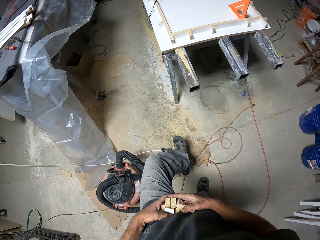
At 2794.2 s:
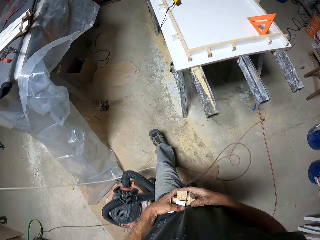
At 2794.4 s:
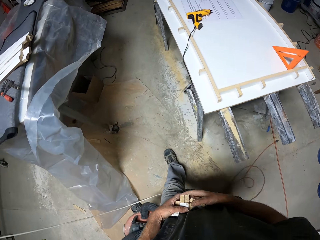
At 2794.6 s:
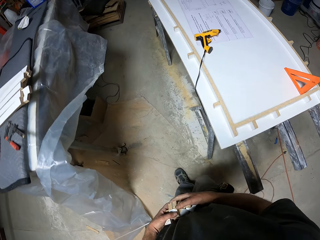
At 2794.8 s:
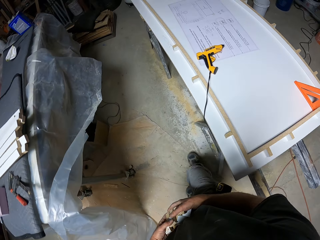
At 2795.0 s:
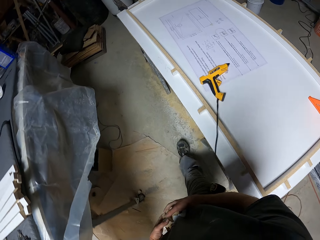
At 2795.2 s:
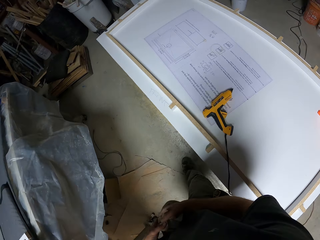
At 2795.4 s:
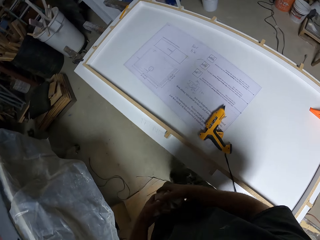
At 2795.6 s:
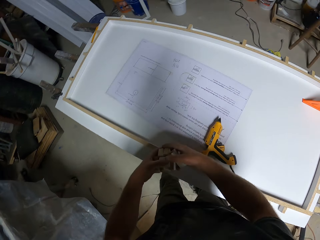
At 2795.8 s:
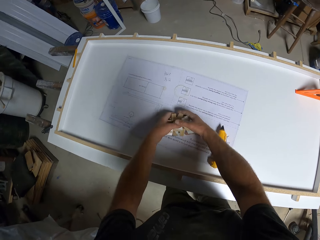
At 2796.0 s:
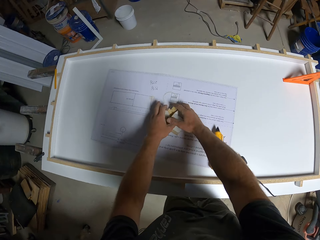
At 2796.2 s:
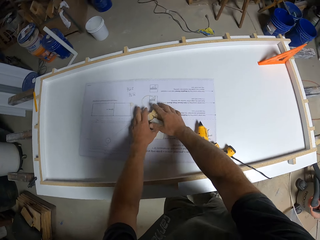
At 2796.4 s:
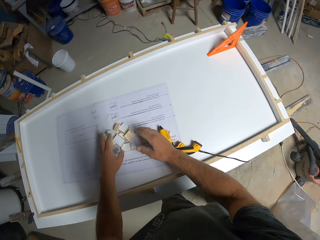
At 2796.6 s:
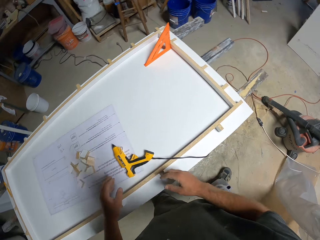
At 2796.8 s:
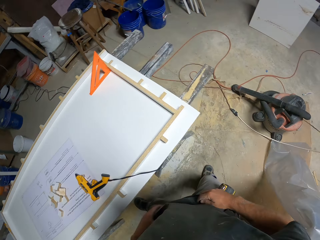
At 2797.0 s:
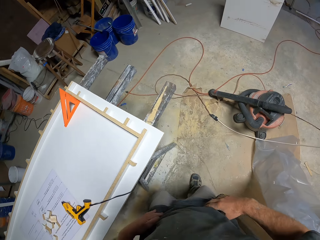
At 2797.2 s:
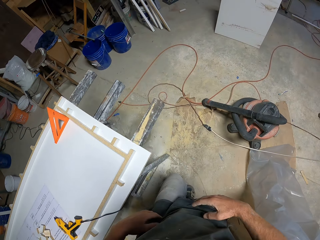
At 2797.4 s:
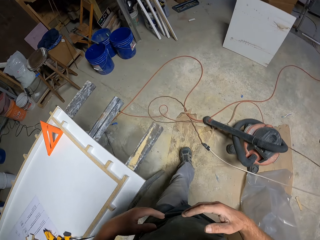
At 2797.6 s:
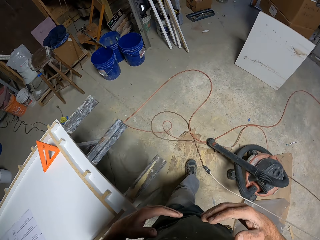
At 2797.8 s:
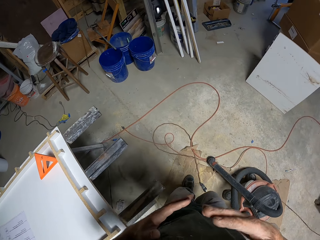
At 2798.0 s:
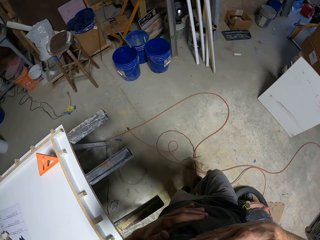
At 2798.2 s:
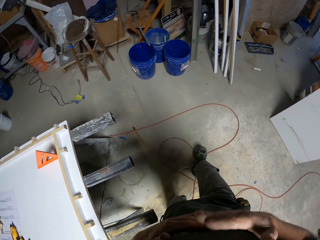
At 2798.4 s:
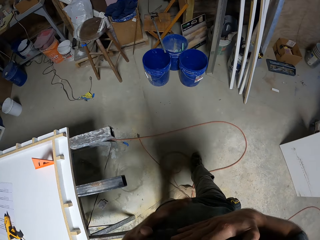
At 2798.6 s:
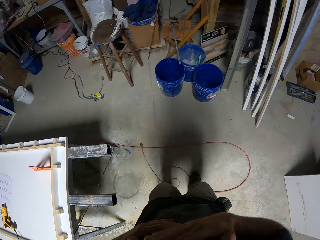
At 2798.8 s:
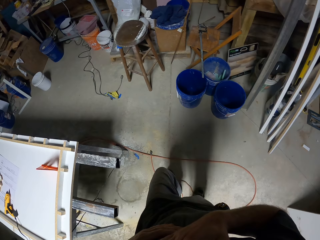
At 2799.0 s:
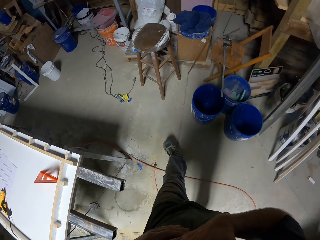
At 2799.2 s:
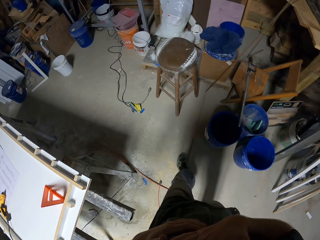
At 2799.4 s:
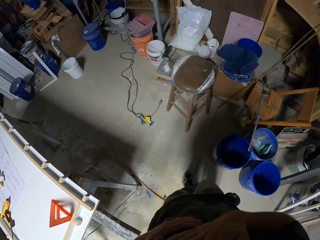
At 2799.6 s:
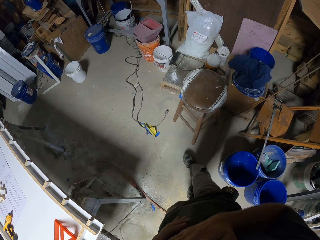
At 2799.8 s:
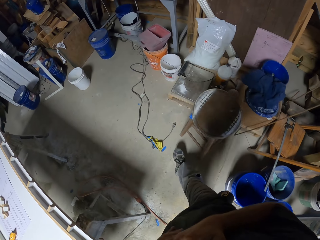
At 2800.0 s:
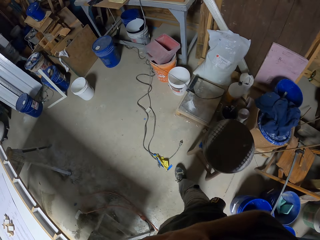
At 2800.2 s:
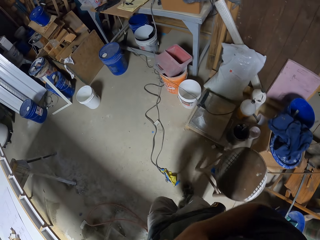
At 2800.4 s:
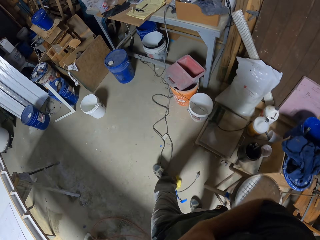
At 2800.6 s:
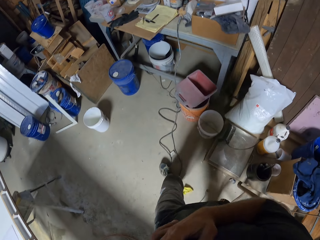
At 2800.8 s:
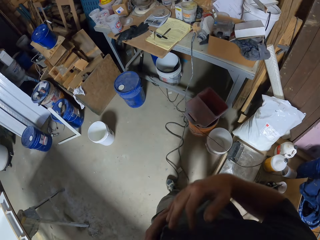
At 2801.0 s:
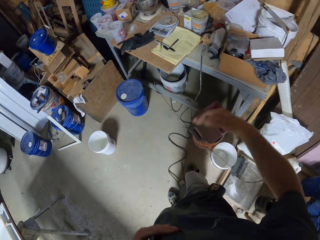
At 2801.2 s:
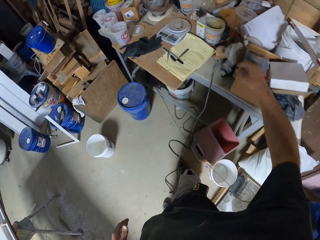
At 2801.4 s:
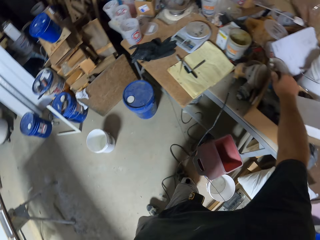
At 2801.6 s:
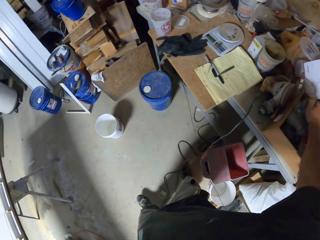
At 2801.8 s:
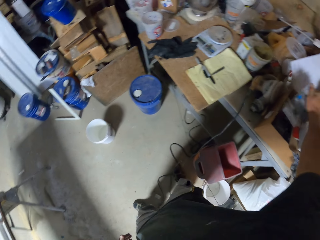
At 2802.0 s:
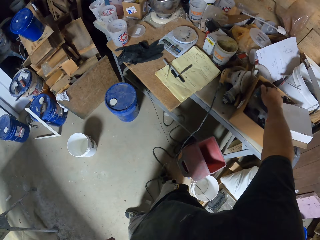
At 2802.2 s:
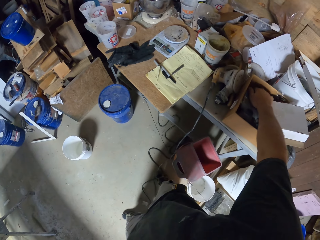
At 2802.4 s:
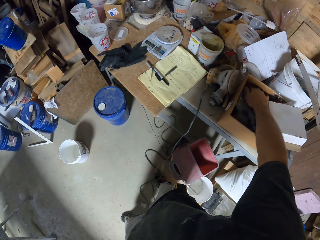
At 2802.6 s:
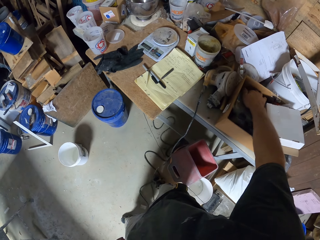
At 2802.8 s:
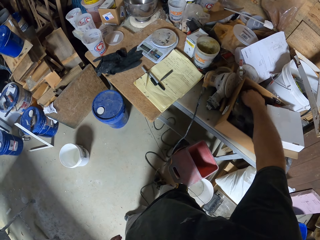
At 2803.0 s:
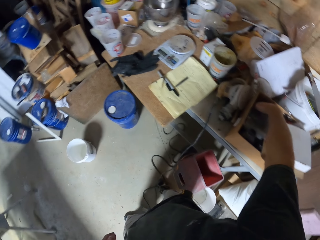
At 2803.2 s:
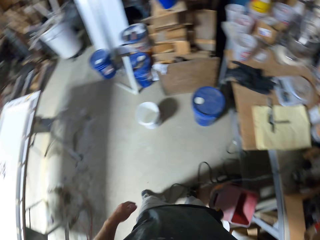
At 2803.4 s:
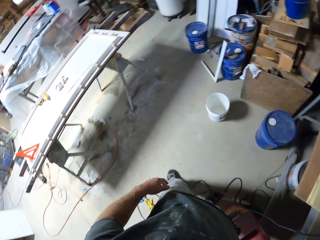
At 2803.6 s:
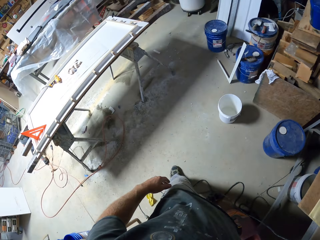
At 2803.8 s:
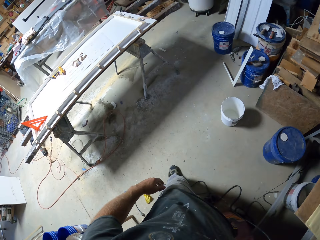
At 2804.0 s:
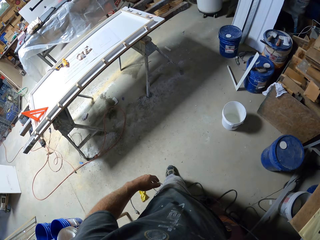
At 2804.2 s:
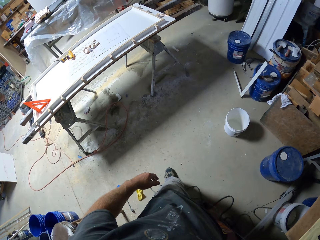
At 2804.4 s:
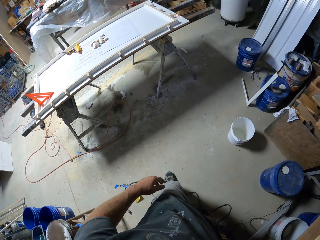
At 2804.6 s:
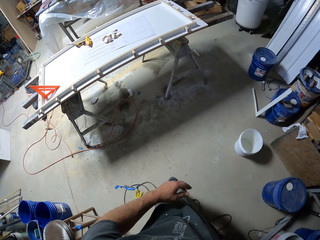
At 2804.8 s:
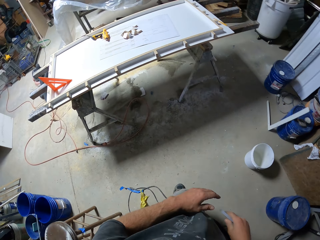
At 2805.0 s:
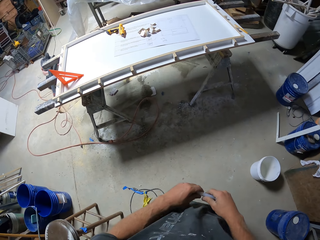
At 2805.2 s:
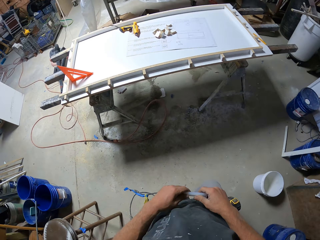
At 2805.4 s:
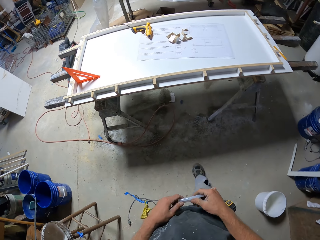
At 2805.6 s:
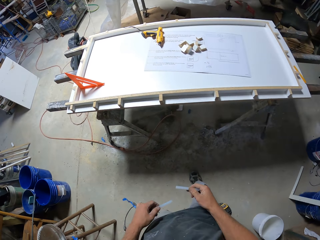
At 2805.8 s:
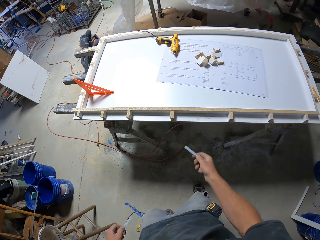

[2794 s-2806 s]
The camera wearer places the small pieces of wood on the table. They walk around the room. They pick two pieces of hot glue gun stick from a box. They look around.

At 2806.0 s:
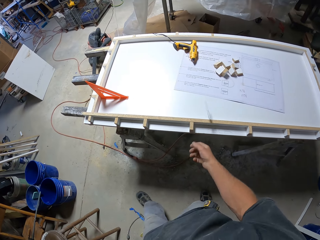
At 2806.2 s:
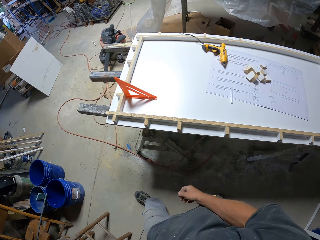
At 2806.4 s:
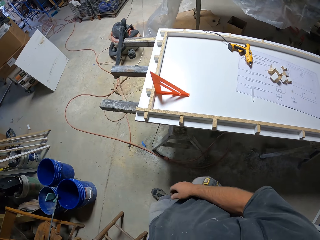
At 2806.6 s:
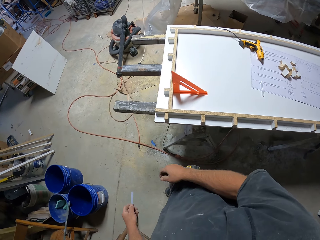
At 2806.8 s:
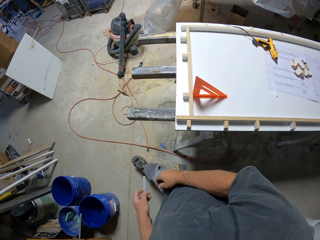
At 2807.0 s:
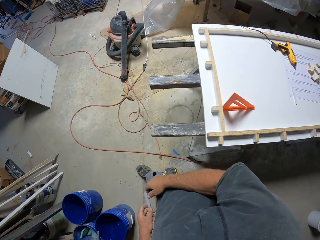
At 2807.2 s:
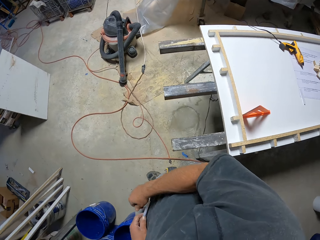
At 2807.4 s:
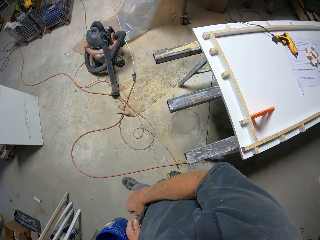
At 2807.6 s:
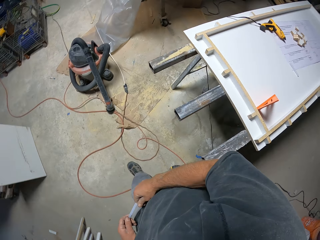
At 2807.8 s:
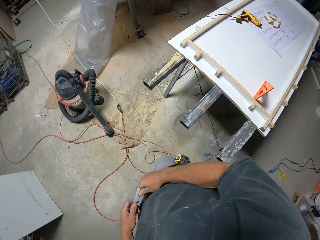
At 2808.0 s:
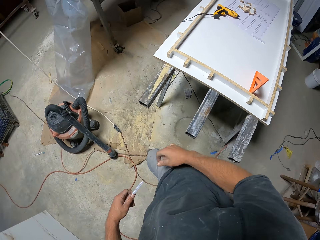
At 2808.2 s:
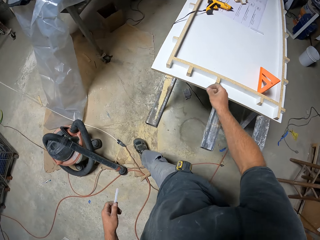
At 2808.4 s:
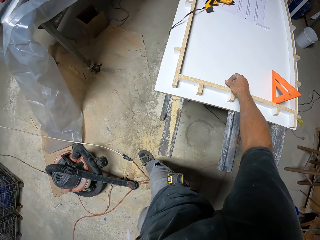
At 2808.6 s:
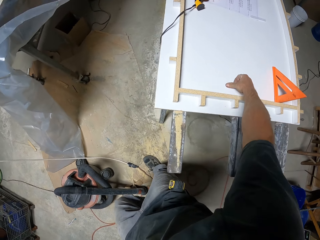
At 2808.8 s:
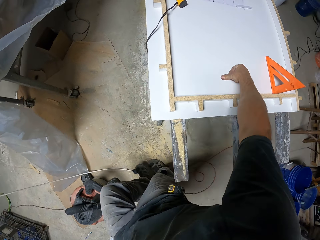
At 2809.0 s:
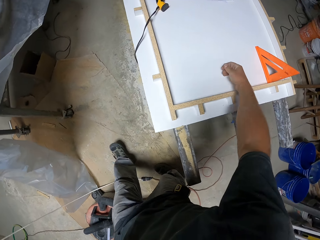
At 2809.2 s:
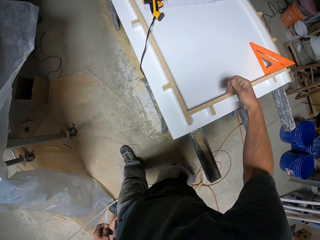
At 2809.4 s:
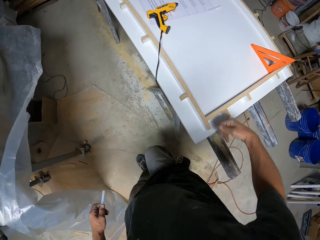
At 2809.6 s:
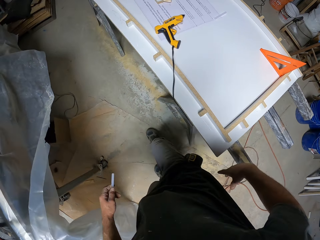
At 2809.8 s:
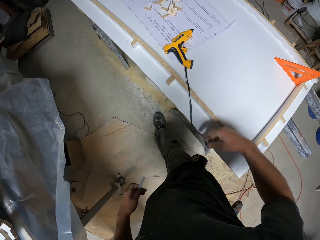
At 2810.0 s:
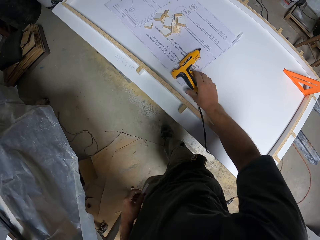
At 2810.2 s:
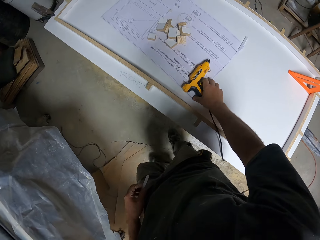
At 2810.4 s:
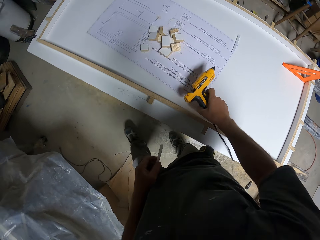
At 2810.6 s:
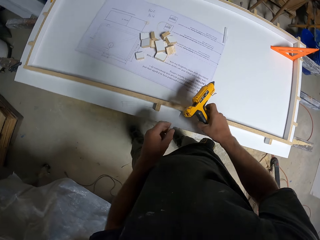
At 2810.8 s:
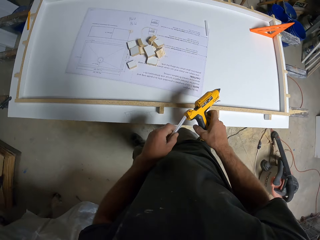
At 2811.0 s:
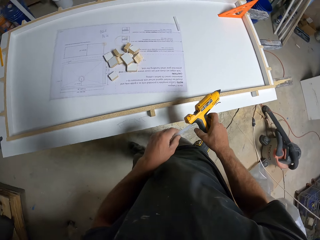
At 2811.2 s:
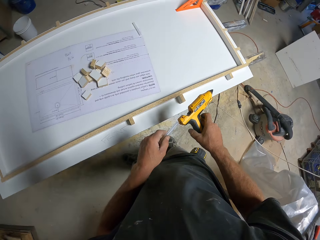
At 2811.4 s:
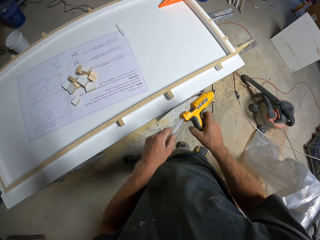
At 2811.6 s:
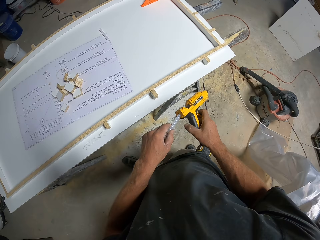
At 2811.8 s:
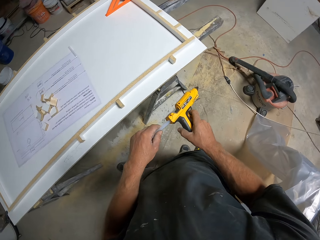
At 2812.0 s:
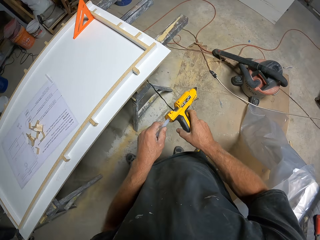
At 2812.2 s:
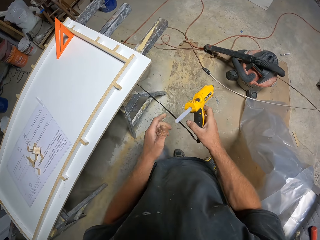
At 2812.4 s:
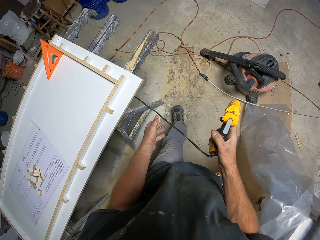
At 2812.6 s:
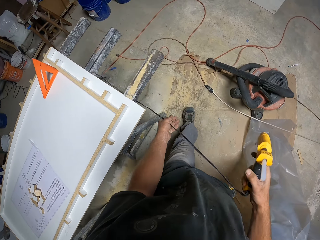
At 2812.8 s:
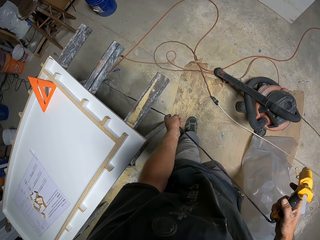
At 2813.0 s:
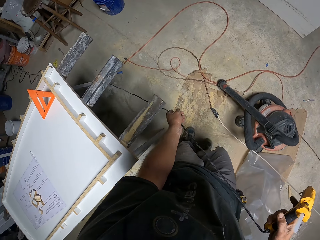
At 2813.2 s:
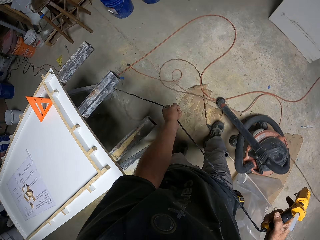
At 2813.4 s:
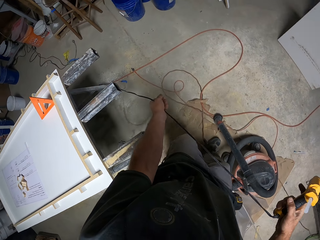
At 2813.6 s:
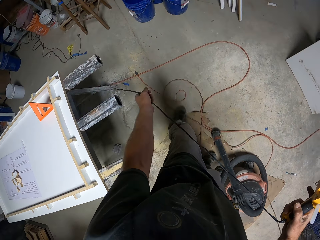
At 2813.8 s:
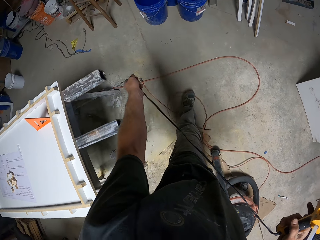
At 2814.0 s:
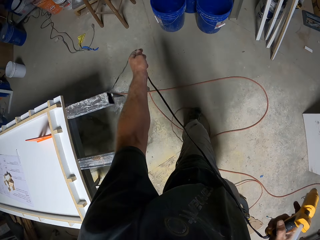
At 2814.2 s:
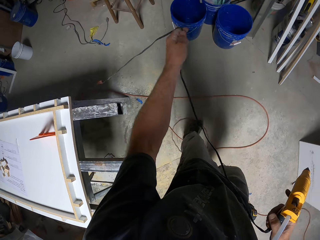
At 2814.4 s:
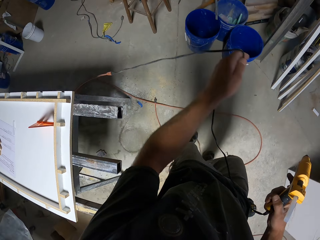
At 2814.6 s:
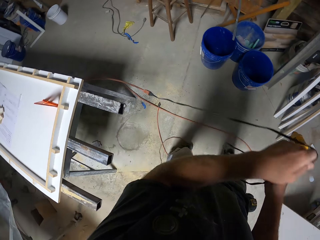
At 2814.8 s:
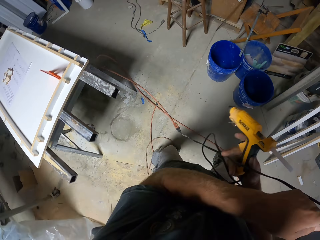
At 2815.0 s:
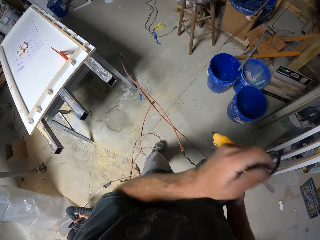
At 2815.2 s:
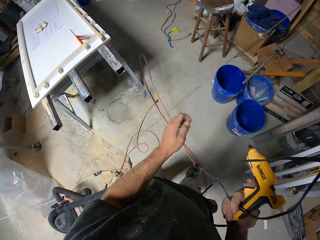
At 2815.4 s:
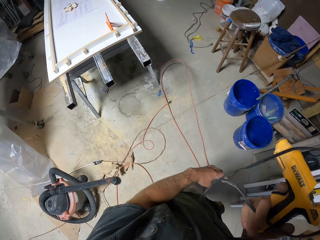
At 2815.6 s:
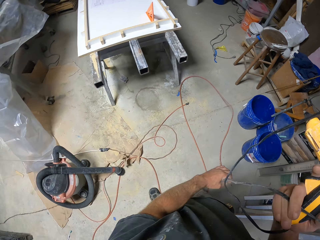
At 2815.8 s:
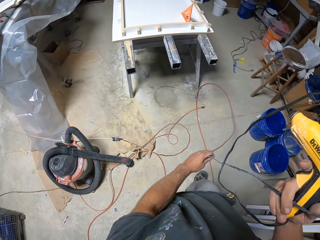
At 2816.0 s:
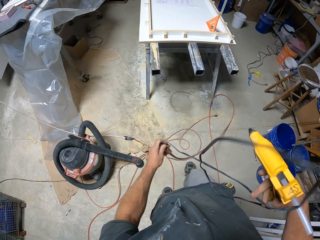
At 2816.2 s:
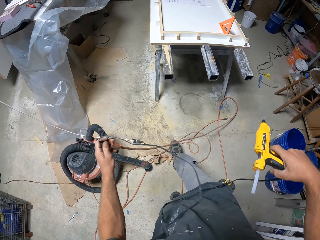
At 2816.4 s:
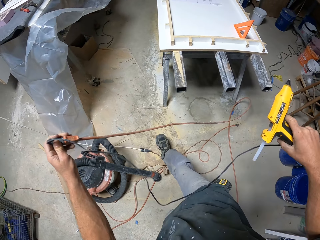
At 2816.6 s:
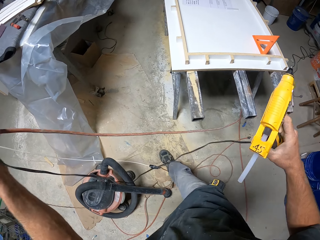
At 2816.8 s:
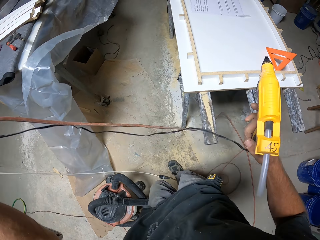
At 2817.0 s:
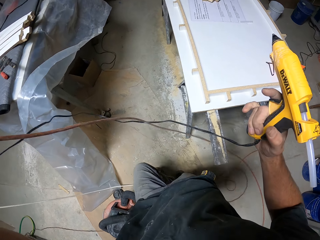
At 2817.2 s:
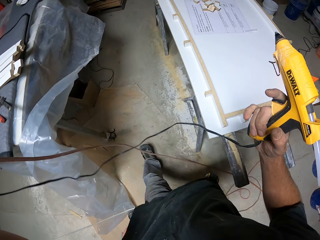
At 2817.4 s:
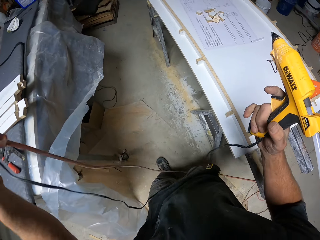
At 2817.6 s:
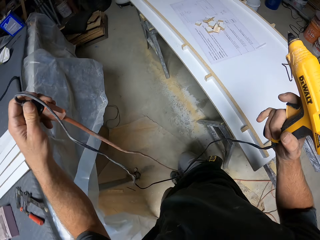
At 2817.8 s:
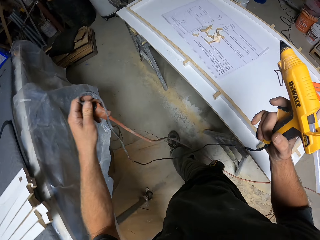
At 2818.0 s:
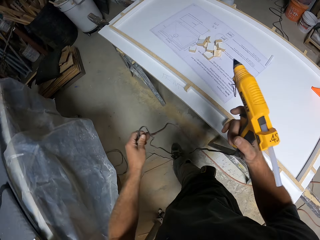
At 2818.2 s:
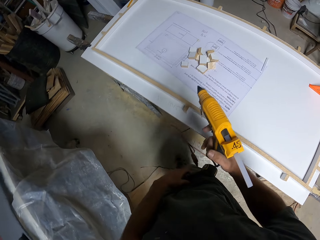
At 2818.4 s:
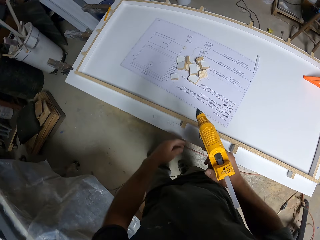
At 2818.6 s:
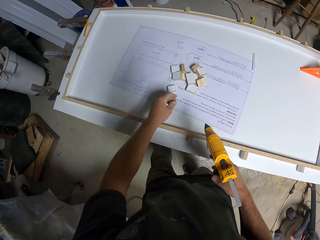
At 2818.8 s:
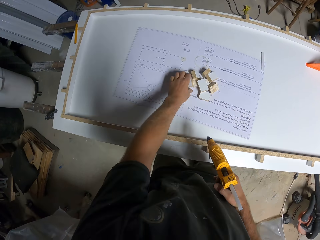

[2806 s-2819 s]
The camera wearer walks across the workshop. They throw one piece of the hot glue gun stick on the table. They walk around the room. They wipe the table. They pick up the hot glue gun. They insert the hot glue gun stick in the hot glue gun. They pull the cable of the hot glue gun. They walk across the workshop. They walk across the workshop again.
